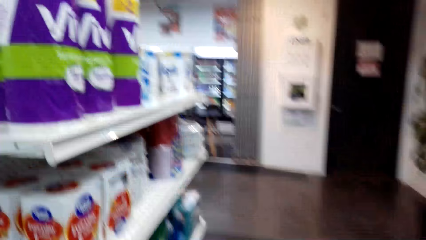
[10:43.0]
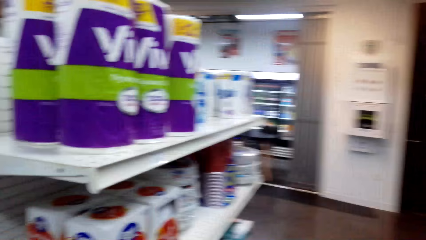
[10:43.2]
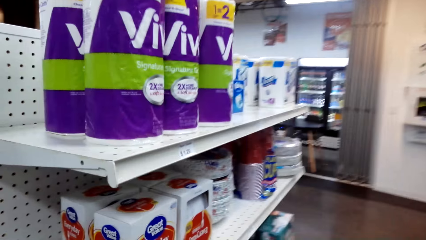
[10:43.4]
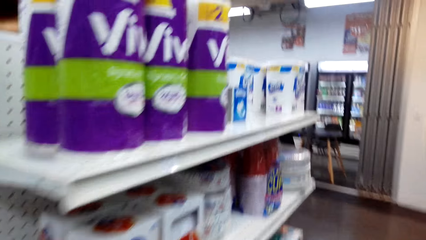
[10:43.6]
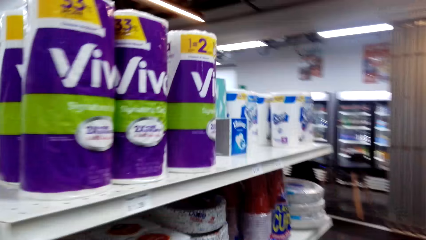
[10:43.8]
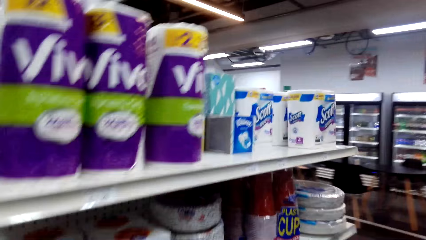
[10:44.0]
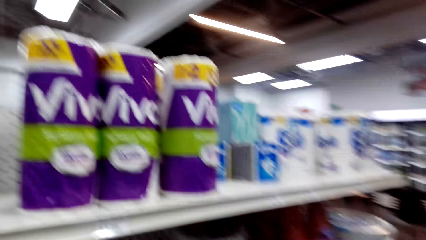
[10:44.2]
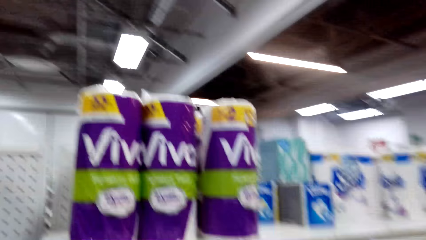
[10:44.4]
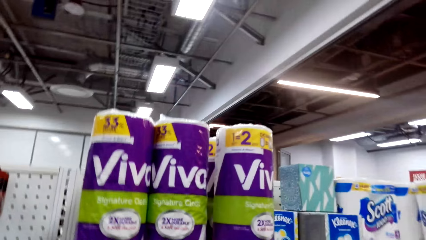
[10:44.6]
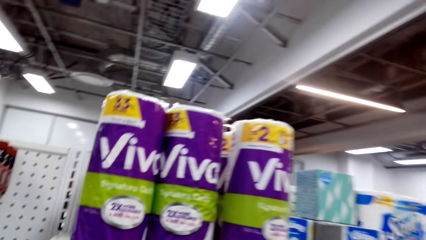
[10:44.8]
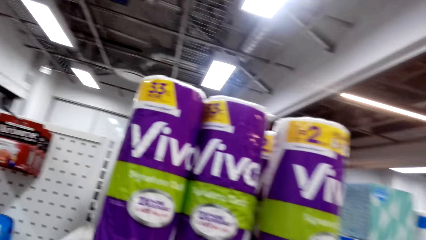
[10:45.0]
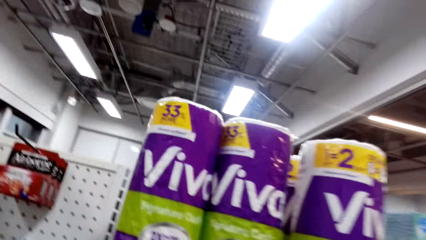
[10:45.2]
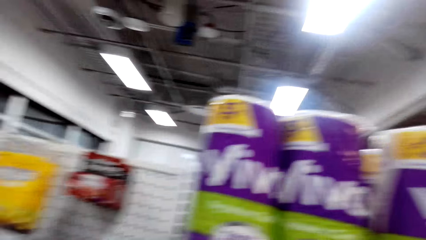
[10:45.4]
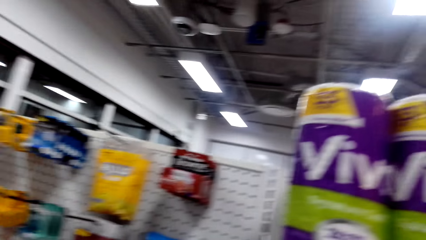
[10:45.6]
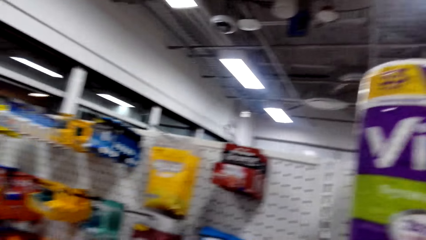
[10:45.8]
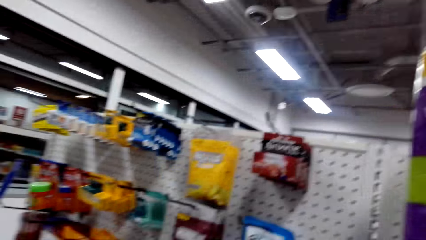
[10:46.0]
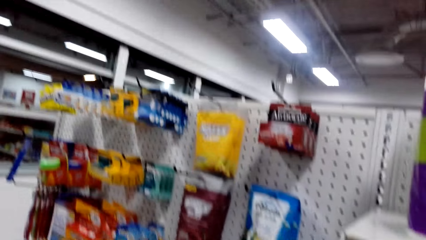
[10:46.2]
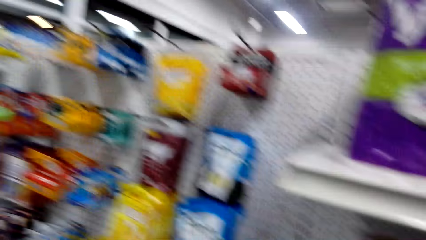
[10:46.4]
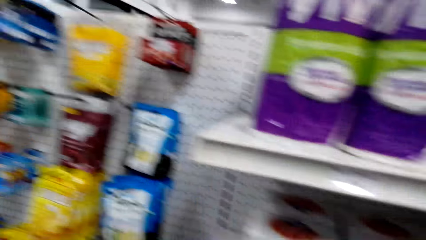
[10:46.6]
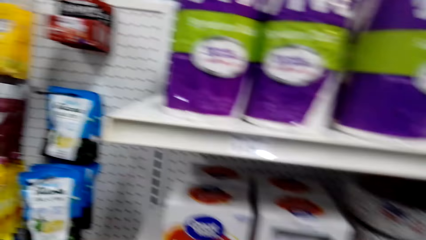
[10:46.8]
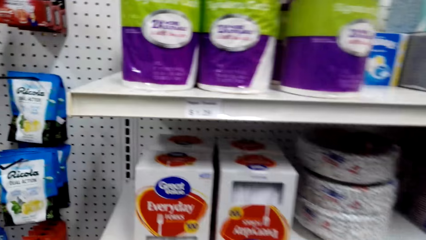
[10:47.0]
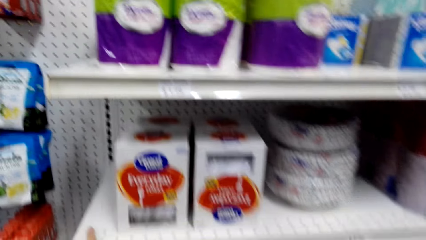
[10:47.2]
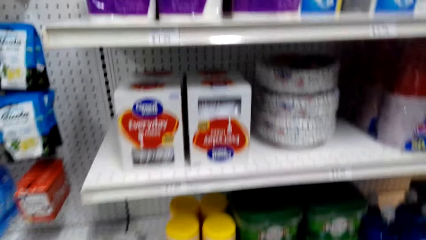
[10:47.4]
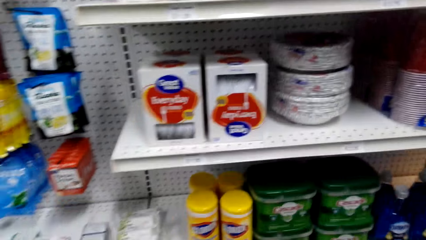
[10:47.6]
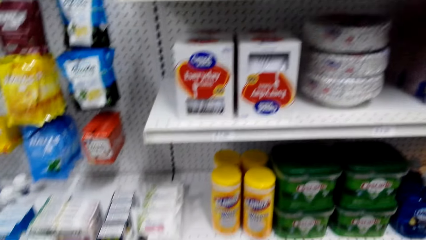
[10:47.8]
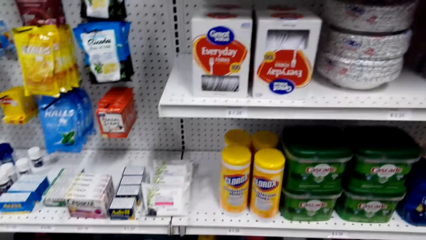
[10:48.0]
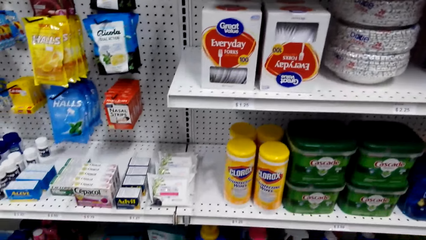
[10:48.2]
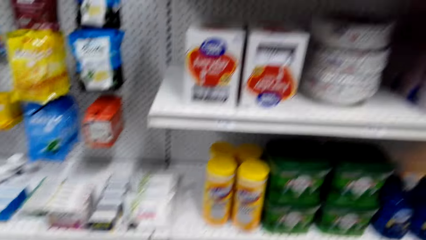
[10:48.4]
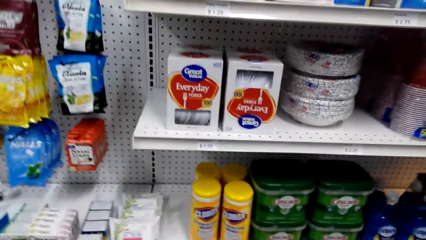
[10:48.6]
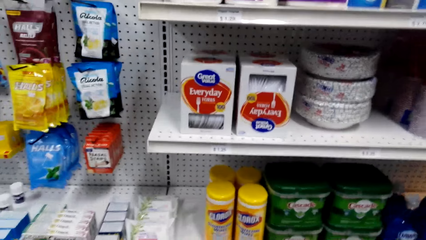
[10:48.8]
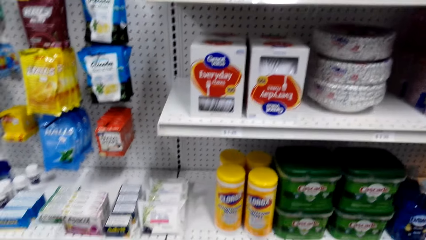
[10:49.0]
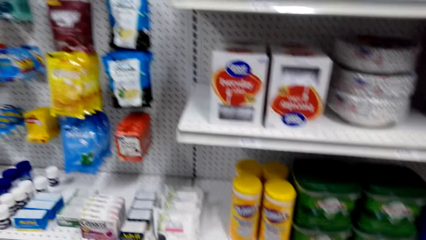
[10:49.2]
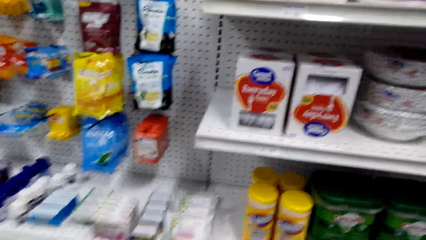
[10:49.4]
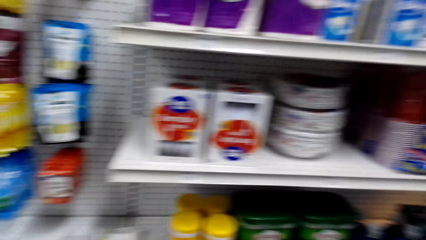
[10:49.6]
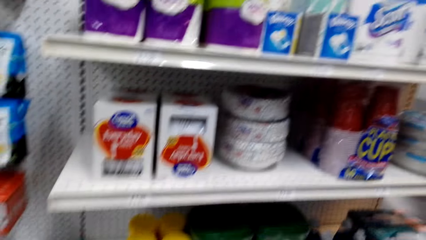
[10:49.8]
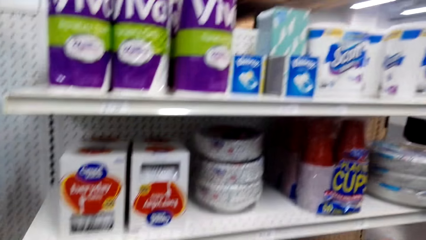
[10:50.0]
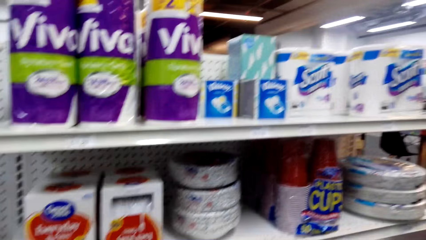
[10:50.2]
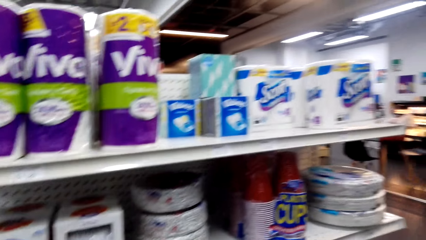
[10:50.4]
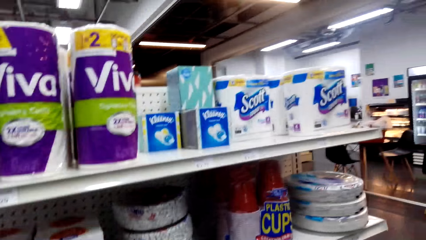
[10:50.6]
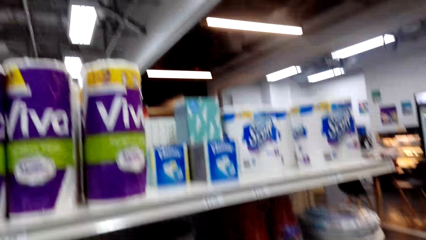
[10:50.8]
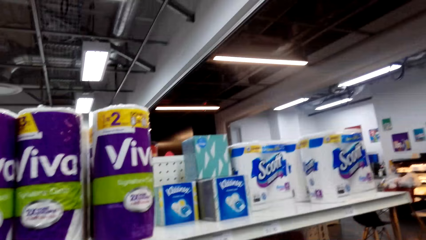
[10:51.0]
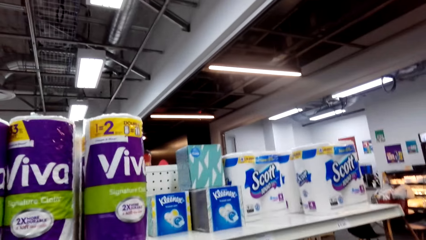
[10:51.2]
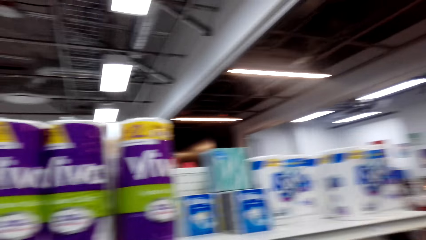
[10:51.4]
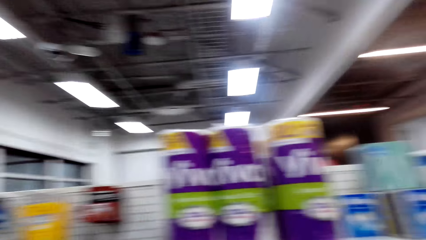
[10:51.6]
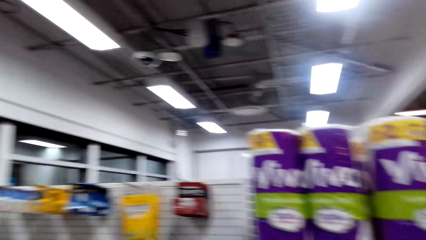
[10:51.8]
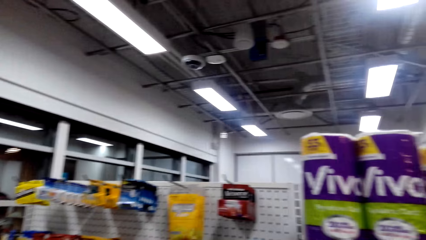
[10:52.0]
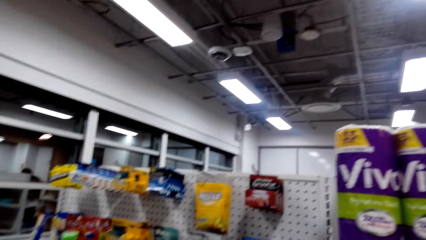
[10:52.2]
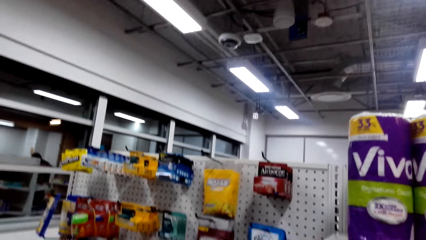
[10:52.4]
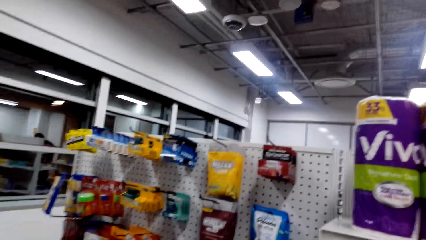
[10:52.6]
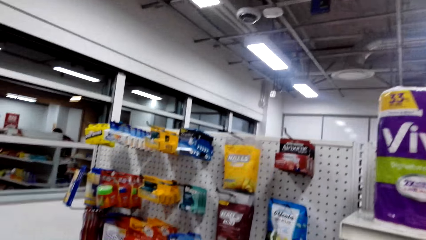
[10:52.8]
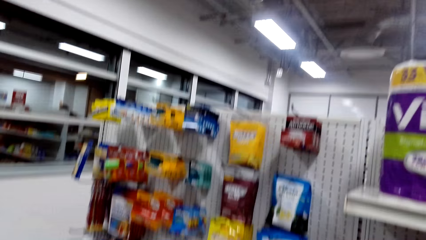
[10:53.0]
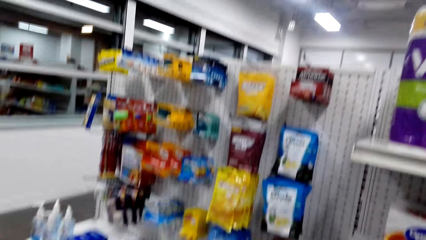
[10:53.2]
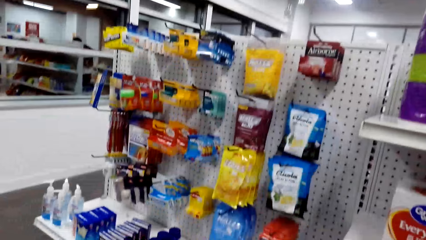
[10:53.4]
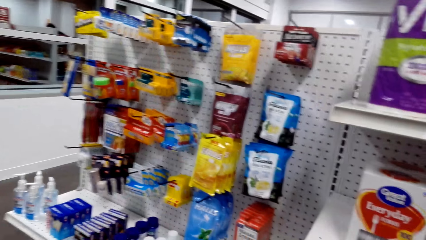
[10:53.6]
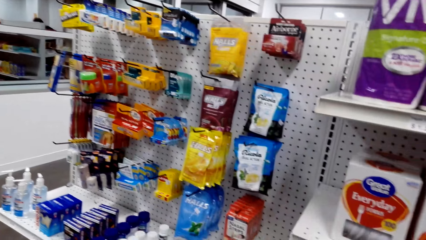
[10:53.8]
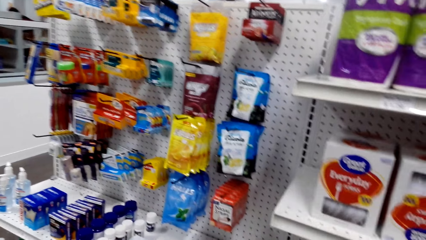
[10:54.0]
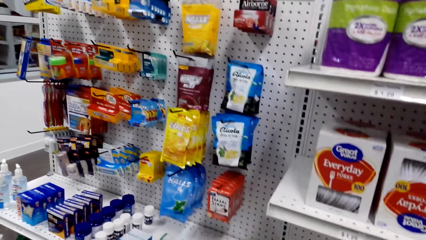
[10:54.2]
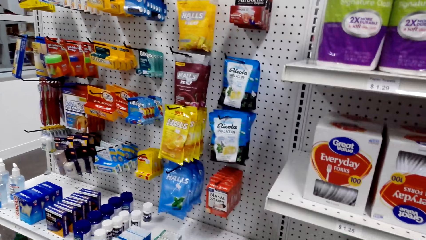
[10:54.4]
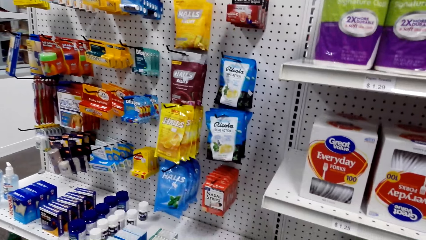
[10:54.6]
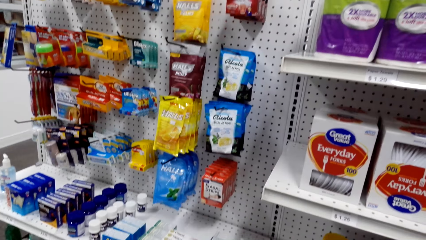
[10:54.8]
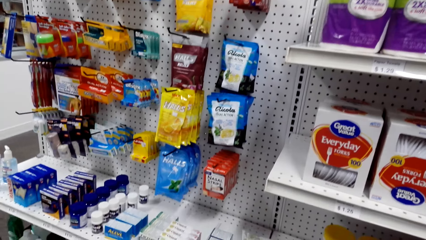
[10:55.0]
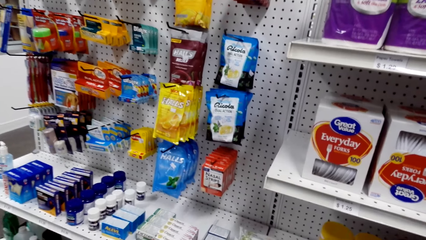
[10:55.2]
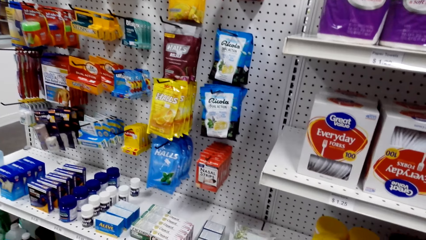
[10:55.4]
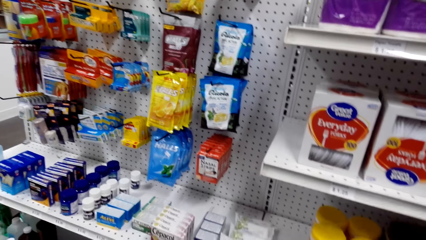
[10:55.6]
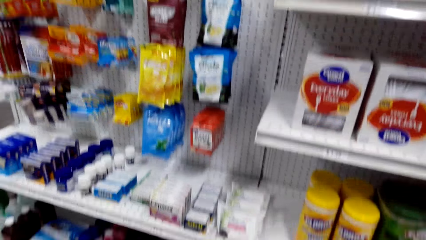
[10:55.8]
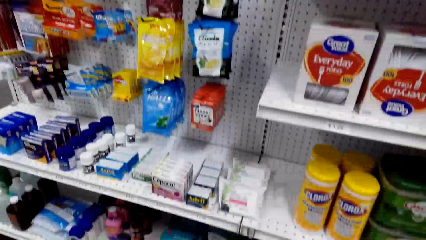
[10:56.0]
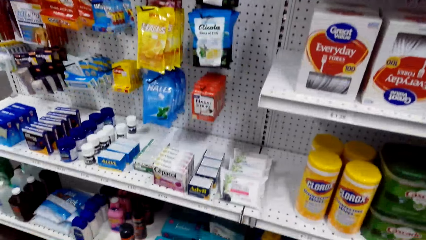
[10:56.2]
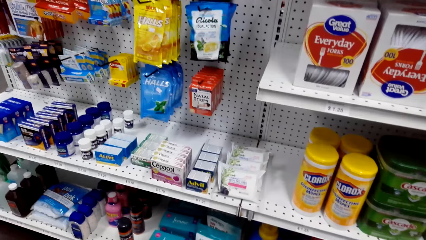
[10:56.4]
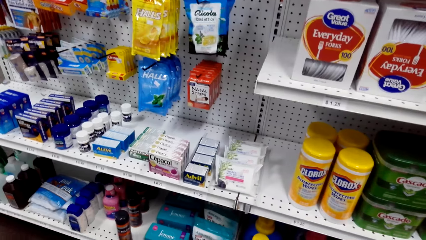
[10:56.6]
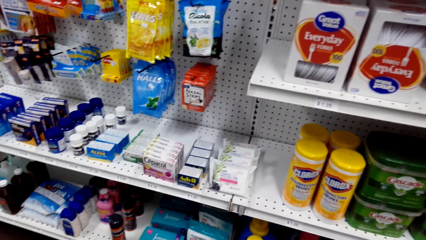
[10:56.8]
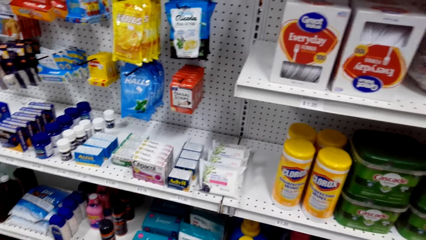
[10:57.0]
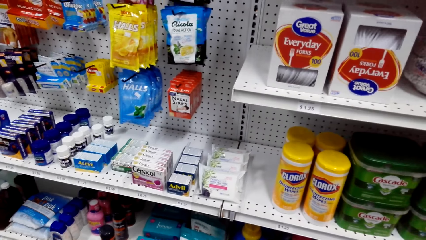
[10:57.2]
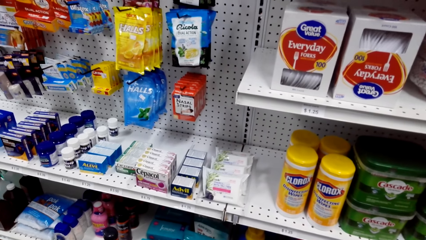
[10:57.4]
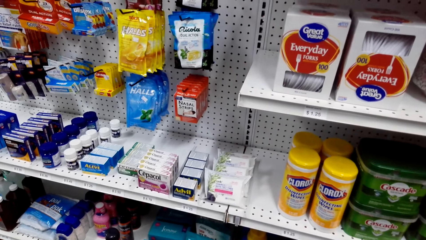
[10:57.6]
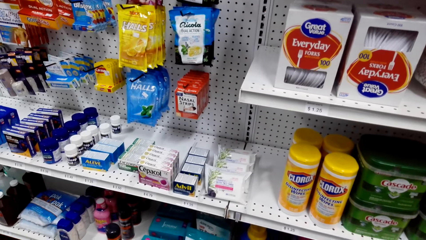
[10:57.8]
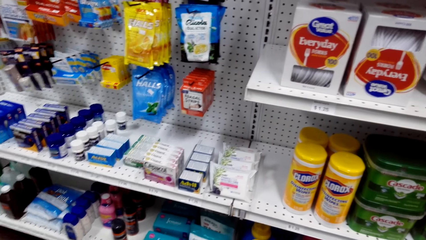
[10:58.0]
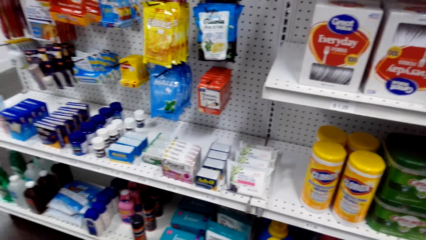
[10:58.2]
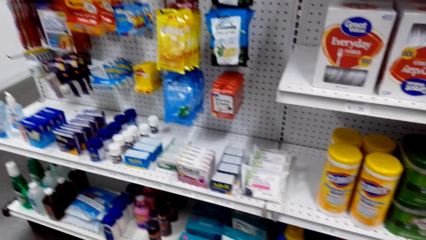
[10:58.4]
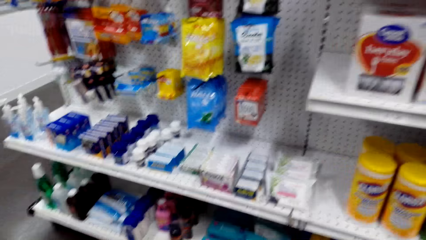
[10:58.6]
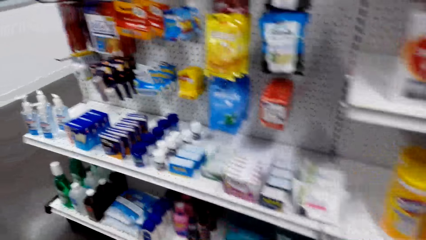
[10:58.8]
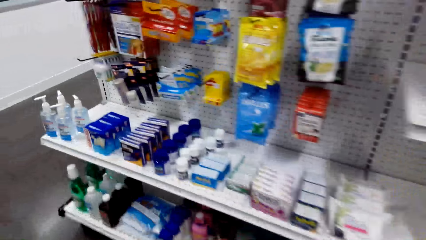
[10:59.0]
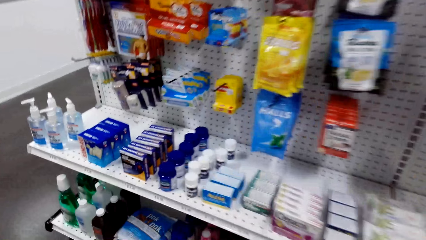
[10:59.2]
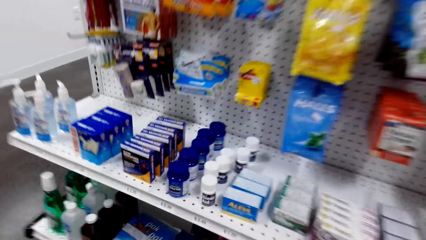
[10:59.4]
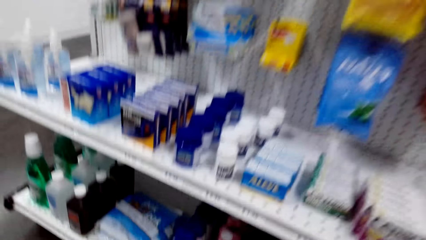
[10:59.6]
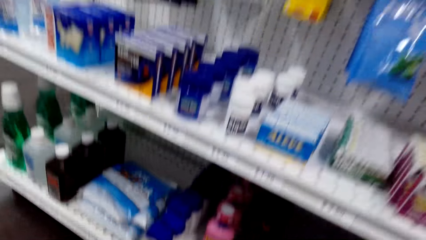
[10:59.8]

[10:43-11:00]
The camera wearer is looking at the packet of tissues.
